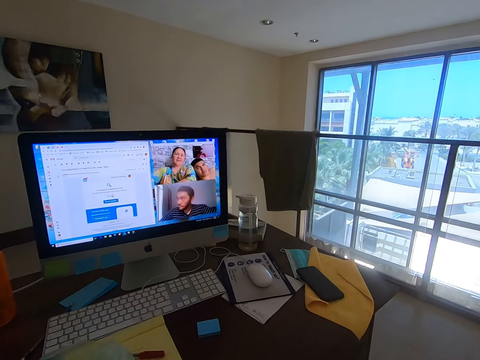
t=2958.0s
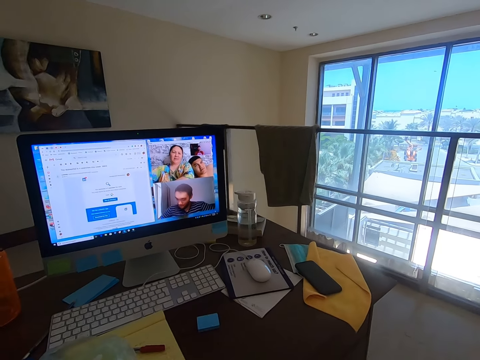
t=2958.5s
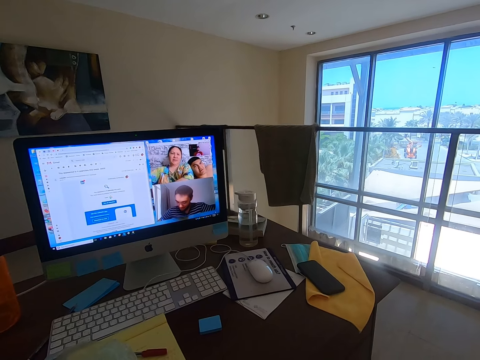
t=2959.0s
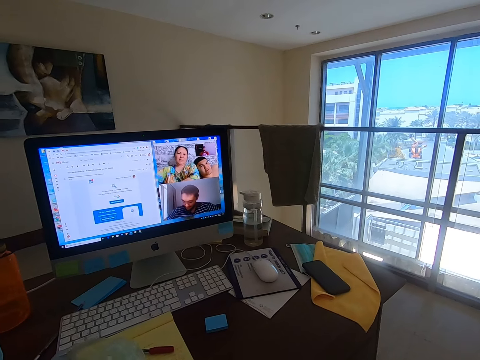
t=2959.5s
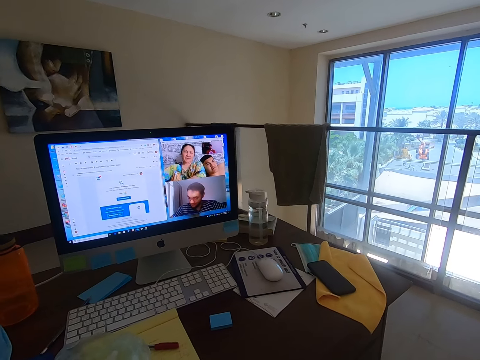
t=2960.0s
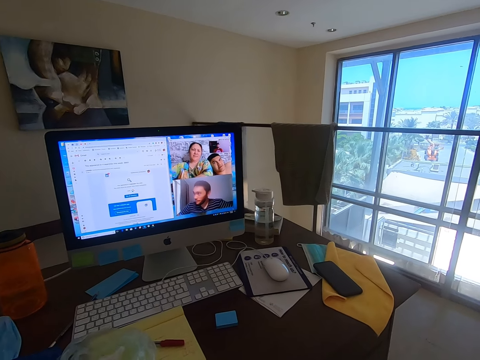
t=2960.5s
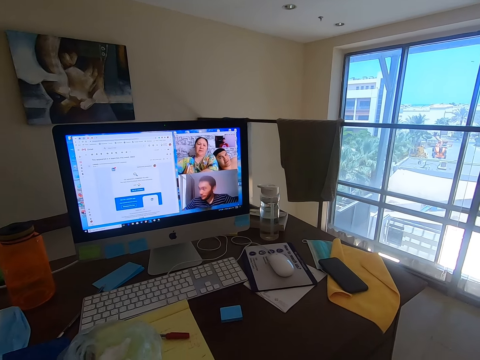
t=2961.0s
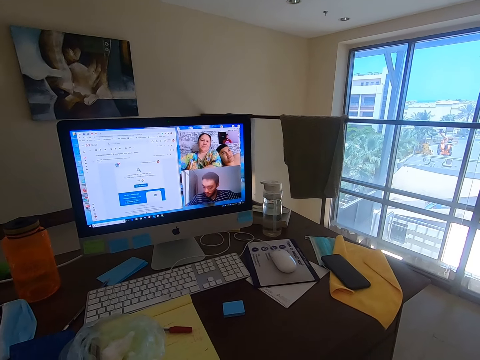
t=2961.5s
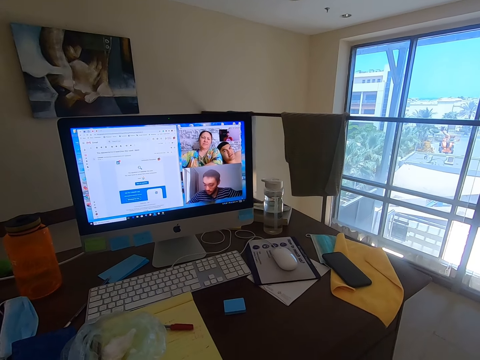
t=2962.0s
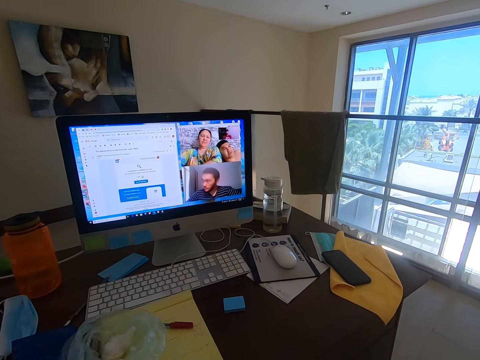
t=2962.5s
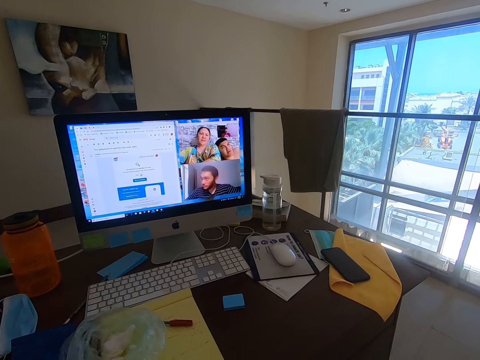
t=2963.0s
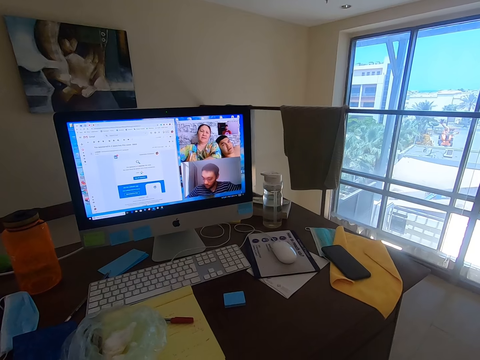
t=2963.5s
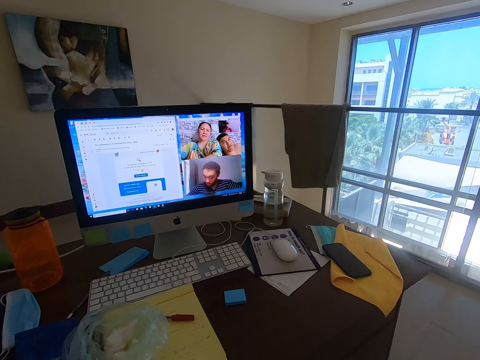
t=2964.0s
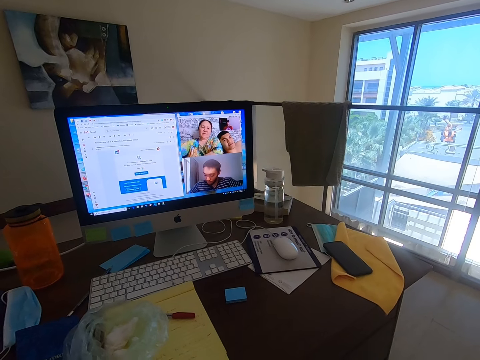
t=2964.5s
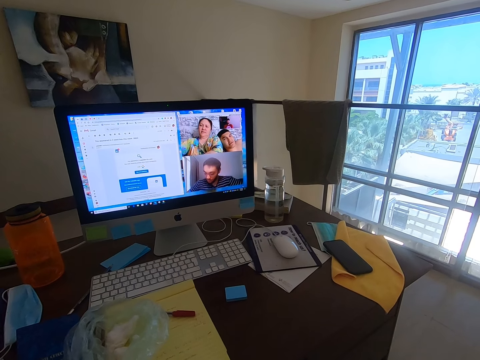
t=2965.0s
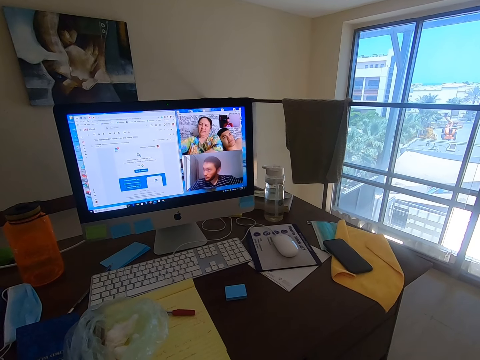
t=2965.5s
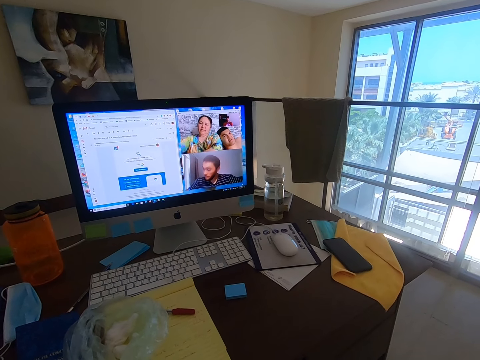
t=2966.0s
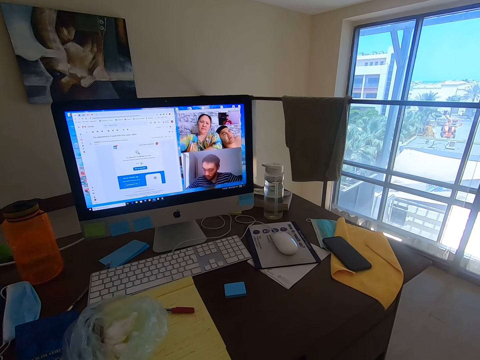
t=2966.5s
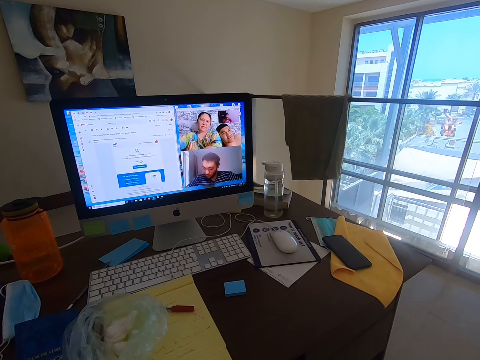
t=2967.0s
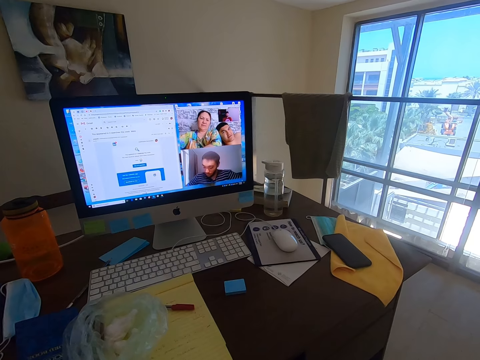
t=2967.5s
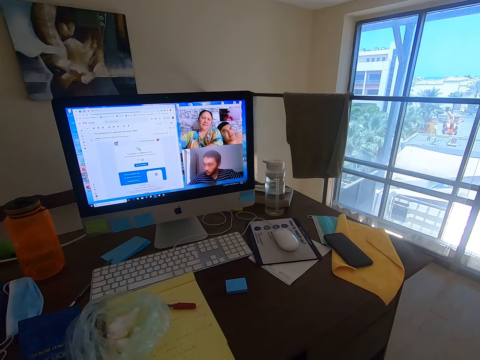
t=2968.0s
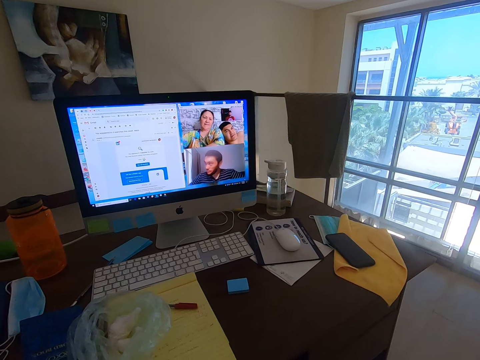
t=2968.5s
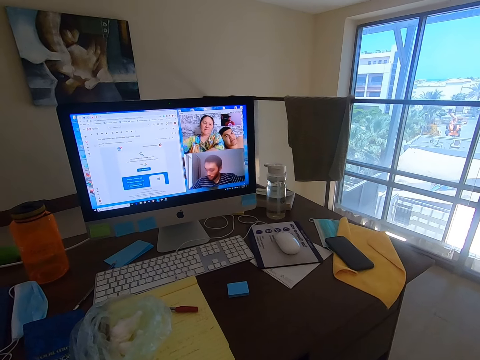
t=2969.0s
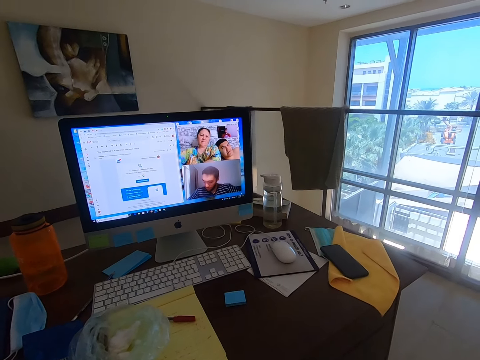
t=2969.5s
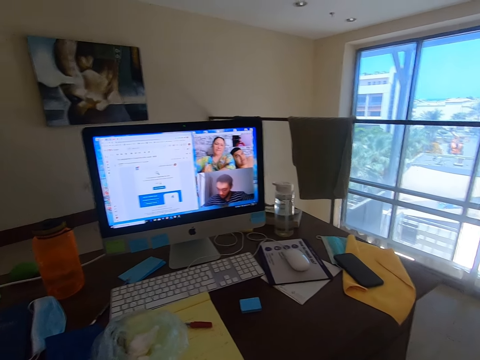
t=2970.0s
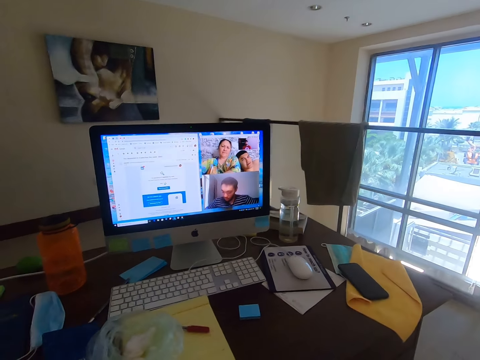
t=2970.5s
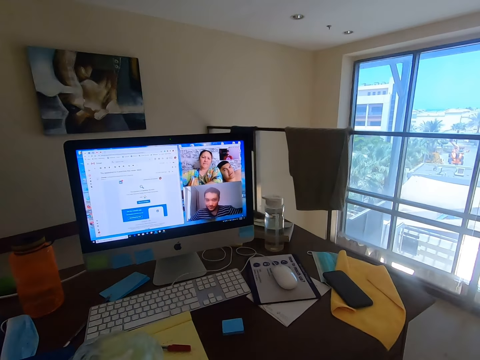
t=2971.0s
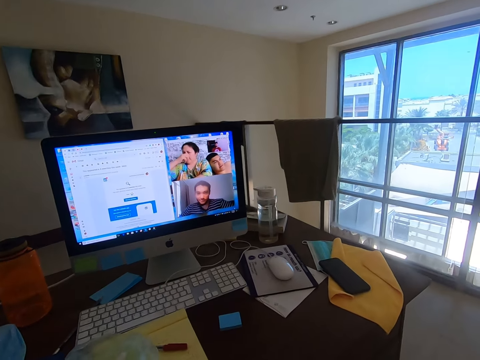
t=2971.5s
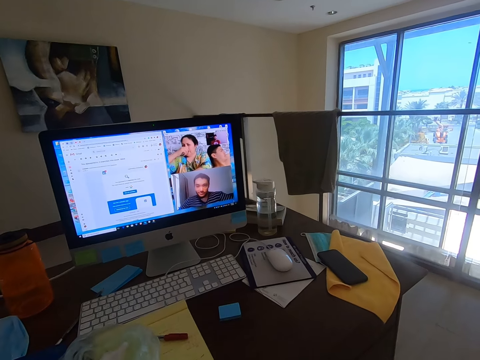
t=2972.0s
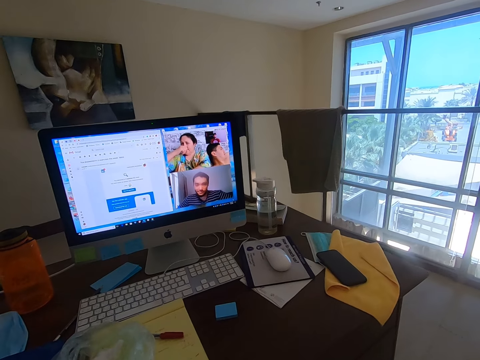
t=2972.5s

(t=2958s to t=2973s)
A man converses with the camera wearer. The camera wearer converses with the man, a woman and another man.

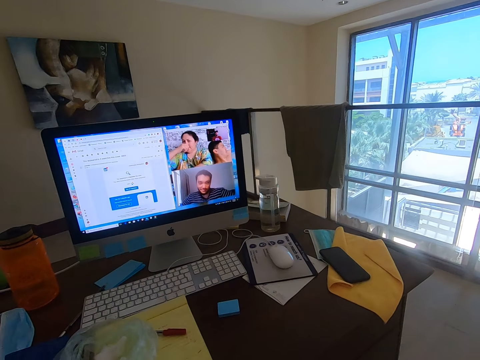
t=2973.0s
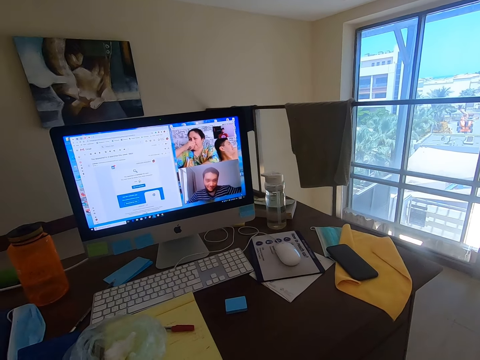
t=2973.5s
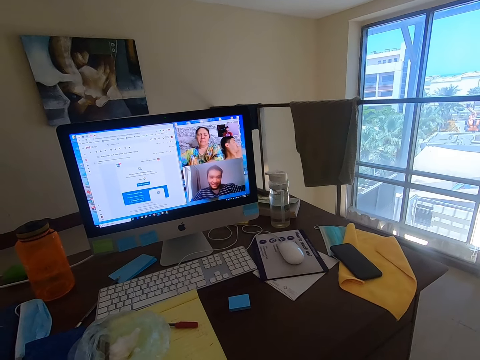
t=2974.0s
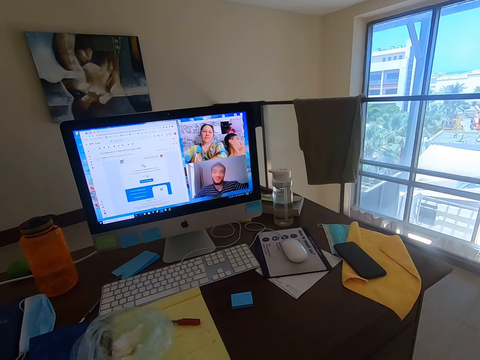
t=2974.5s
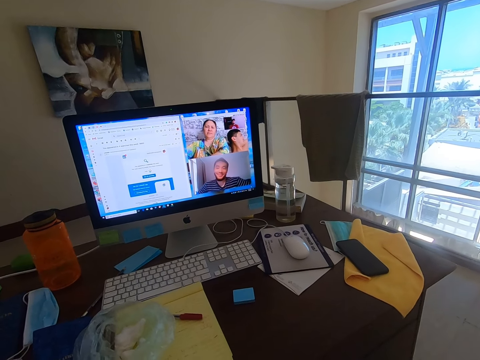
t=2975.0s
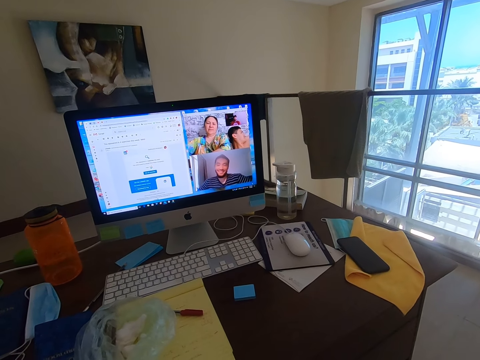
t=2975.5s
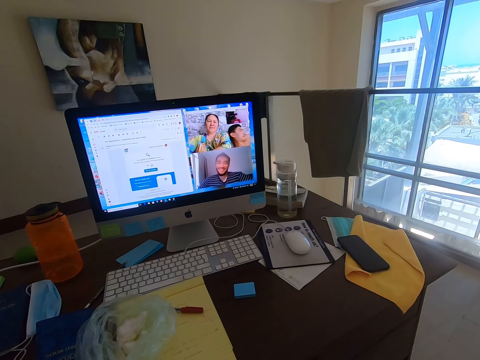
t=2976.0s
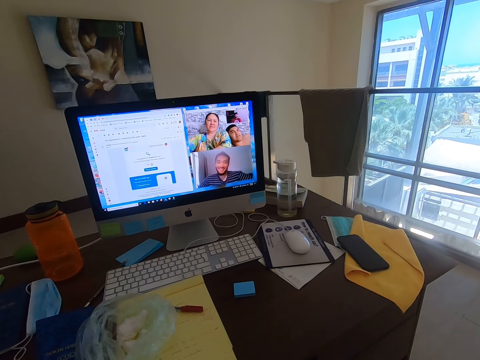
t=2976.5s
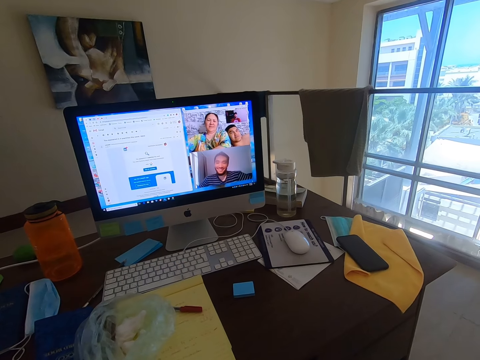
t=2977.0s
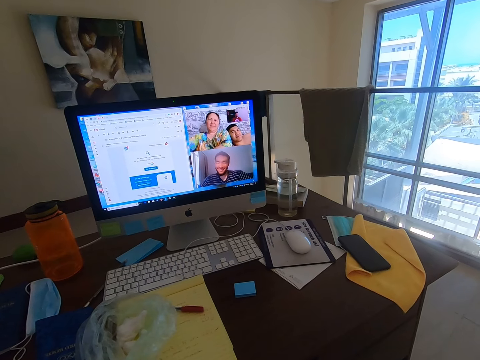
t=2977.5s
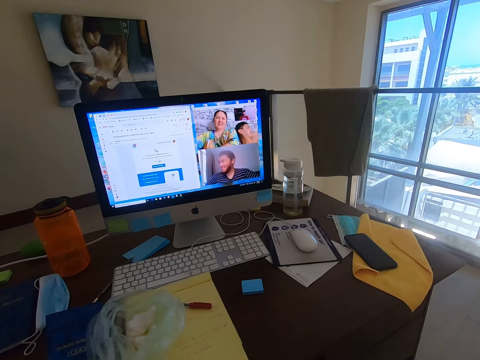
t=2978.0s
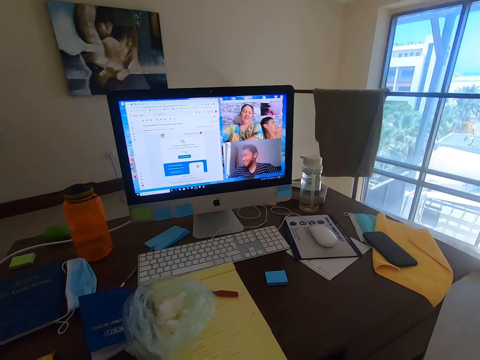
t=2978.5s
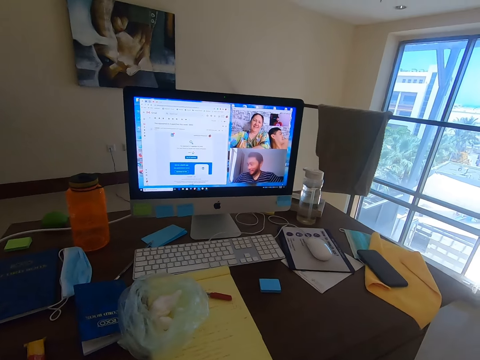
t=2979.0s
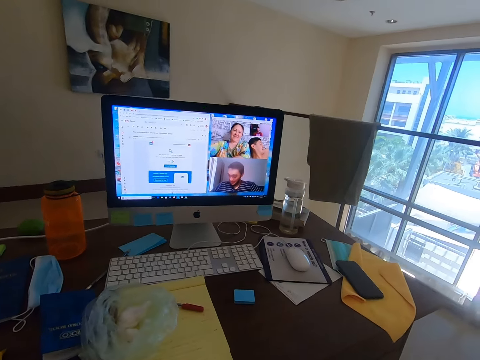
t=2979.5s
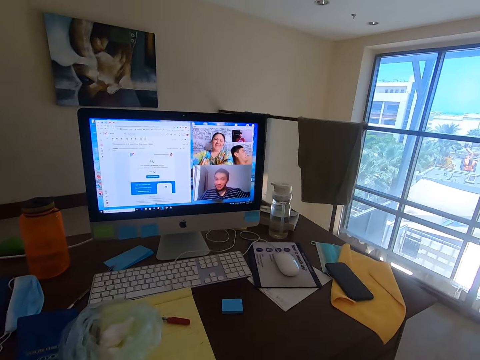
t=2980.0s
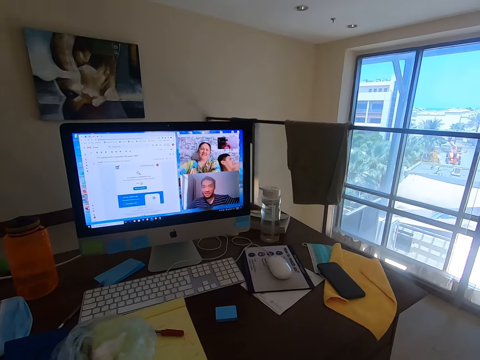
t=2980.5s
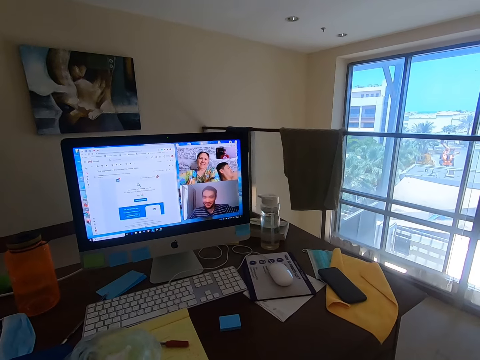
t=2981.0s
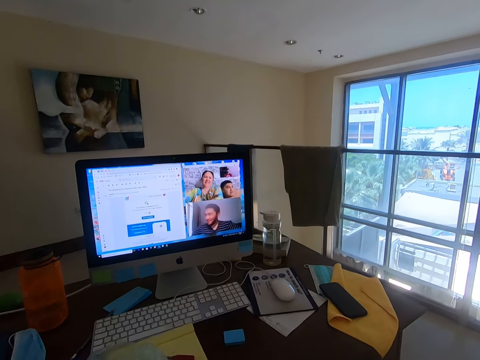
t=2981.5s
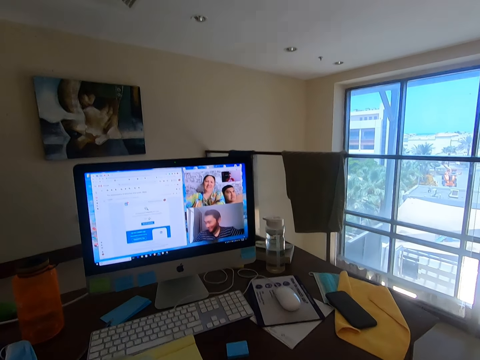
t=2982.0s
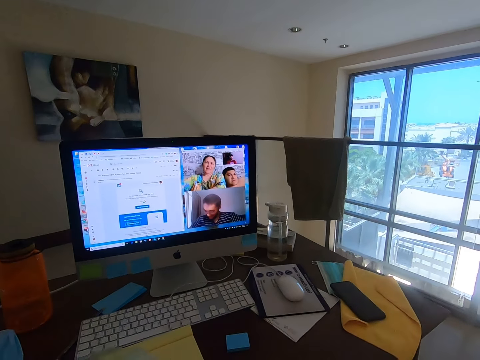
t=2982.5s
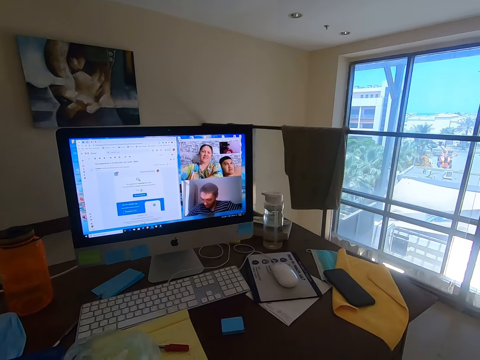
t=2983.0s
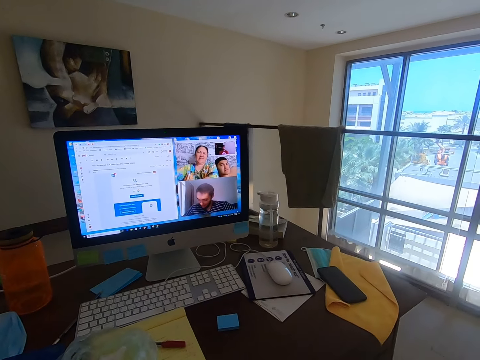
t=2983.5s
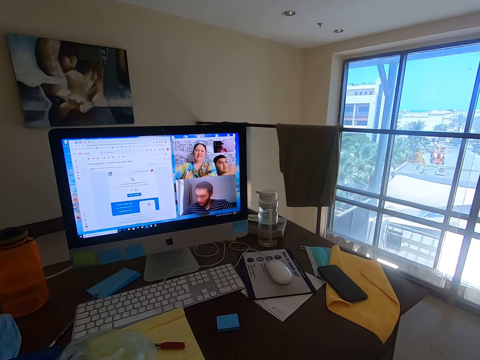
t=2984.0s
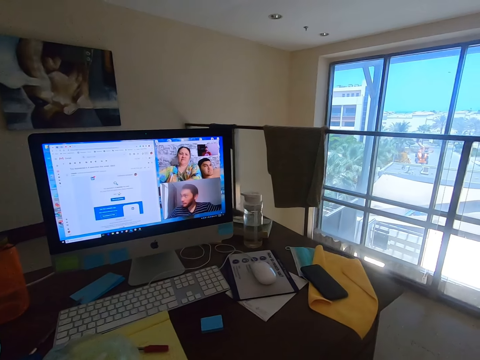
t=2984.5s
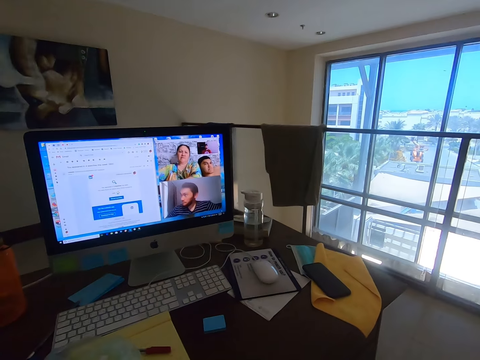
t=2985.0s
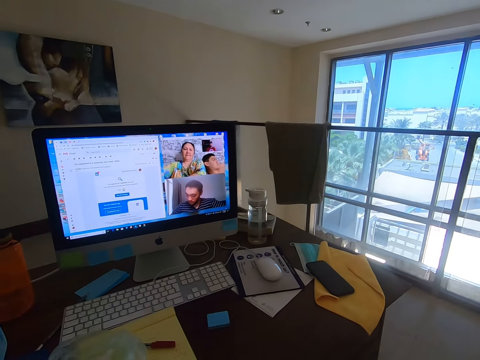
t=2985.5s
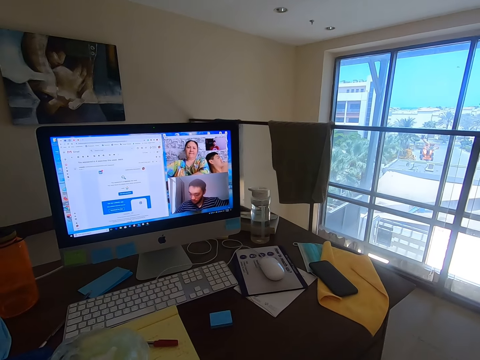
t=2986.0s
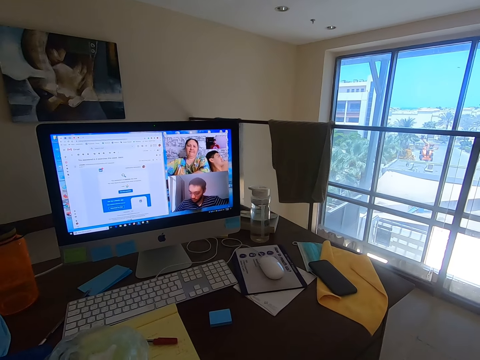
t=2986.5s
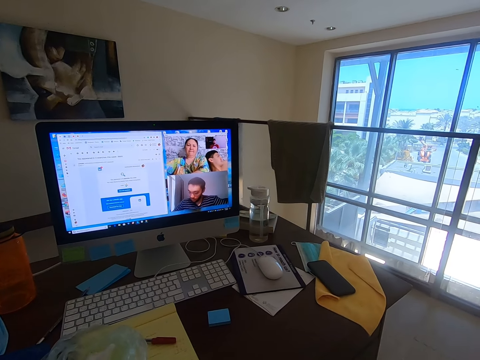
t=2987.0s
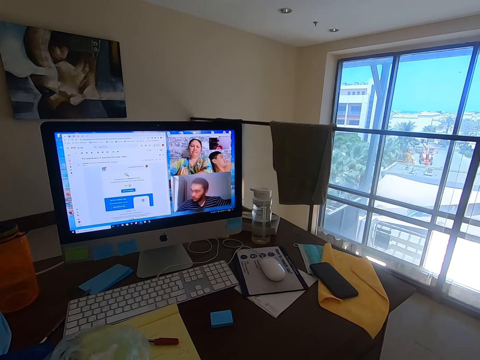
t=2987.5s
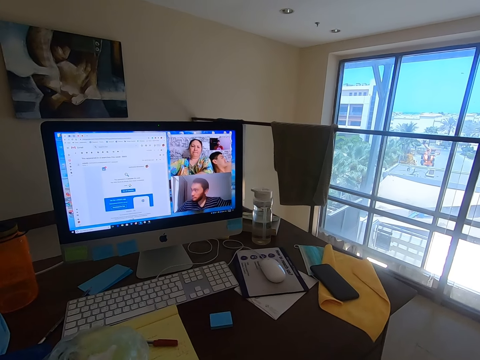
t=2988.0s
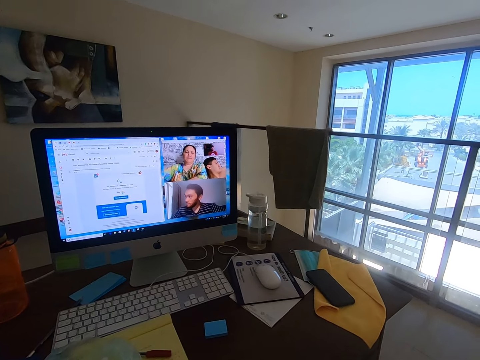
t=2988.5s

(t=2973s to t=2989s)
A man converses with the camera wearer. Another man converses with the camera wearer. The first man converses with the camera wearer. The camera wearer converses with the other man, a woman and the first man.
